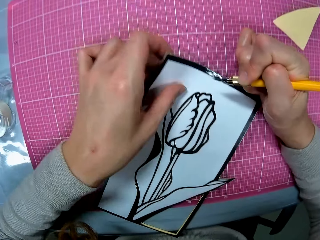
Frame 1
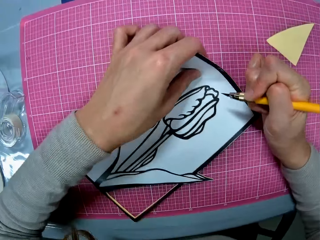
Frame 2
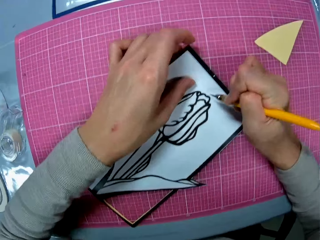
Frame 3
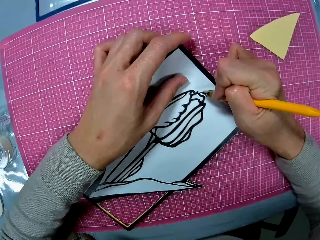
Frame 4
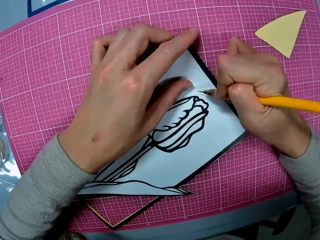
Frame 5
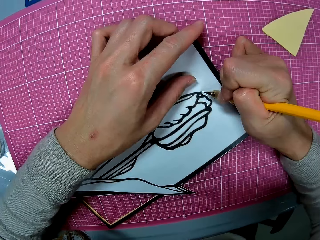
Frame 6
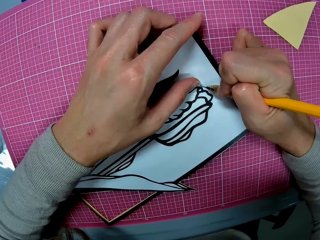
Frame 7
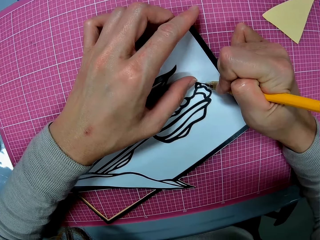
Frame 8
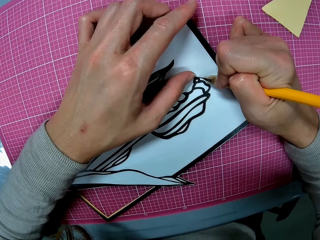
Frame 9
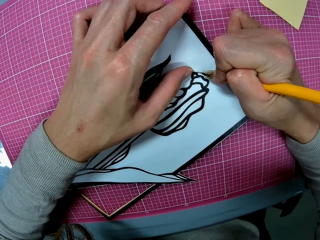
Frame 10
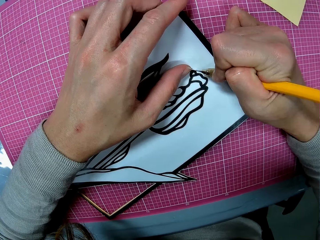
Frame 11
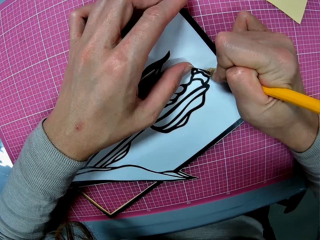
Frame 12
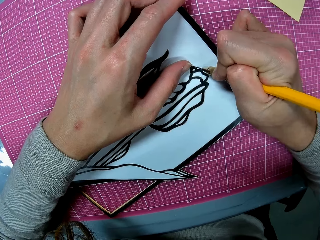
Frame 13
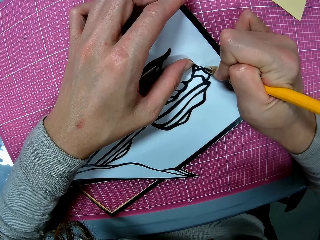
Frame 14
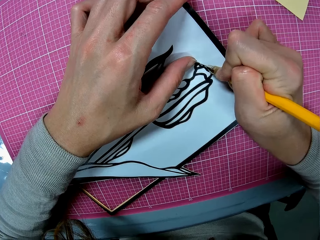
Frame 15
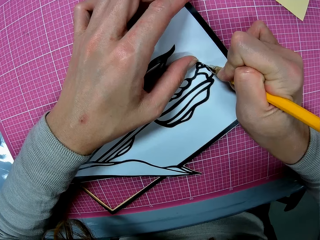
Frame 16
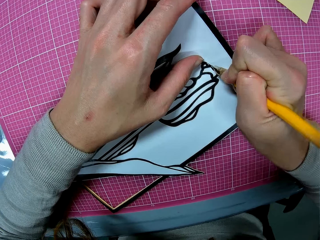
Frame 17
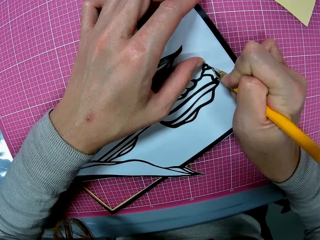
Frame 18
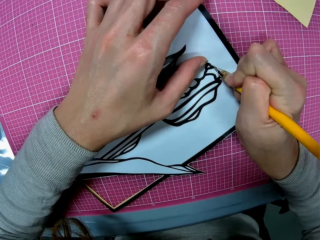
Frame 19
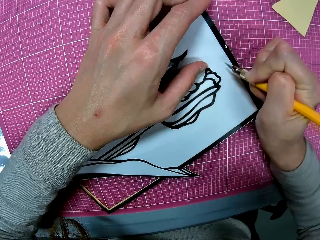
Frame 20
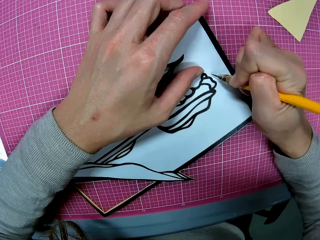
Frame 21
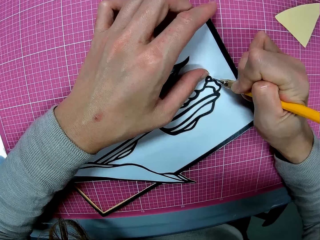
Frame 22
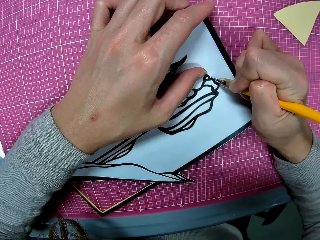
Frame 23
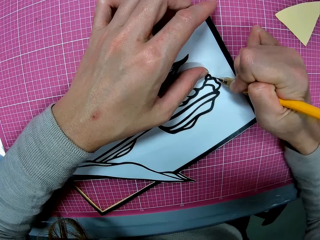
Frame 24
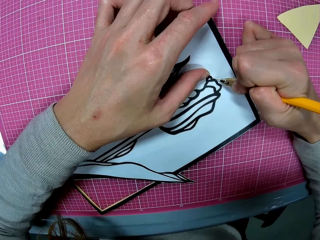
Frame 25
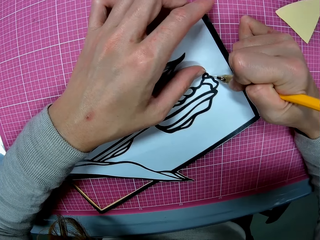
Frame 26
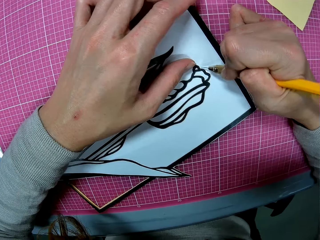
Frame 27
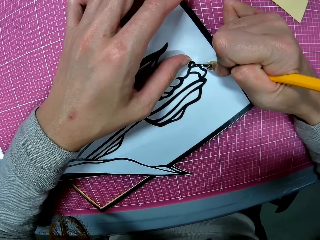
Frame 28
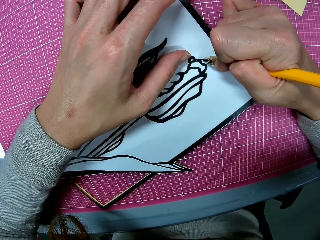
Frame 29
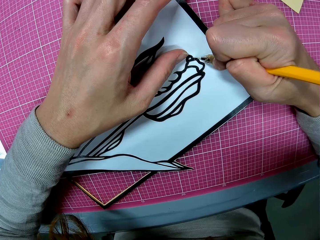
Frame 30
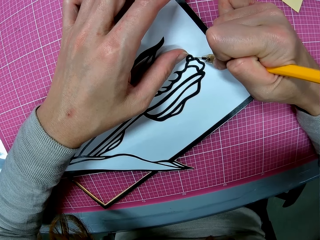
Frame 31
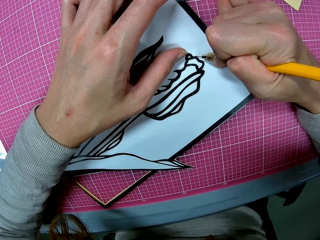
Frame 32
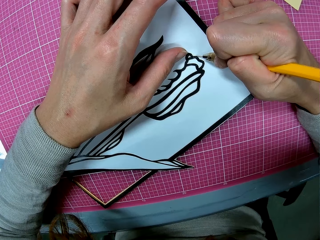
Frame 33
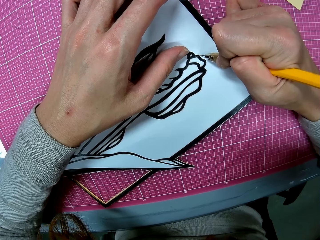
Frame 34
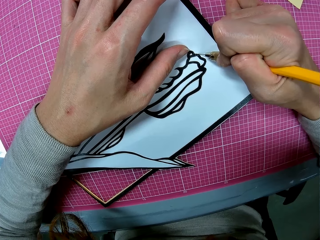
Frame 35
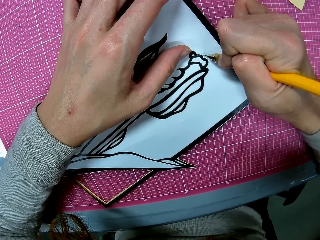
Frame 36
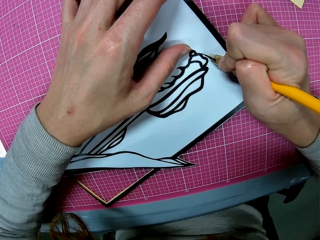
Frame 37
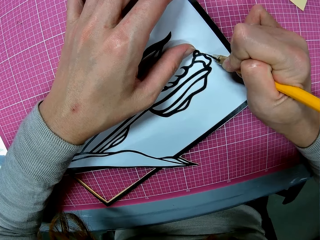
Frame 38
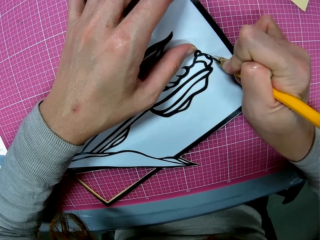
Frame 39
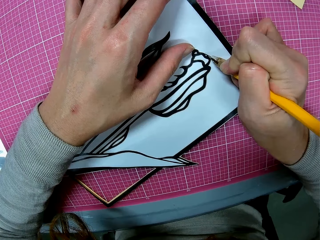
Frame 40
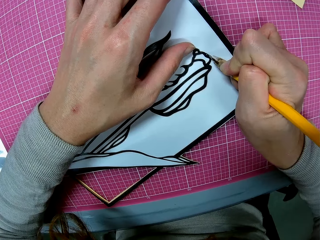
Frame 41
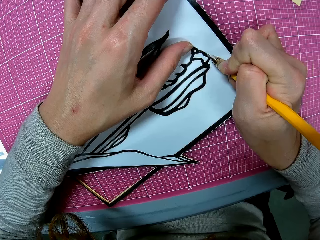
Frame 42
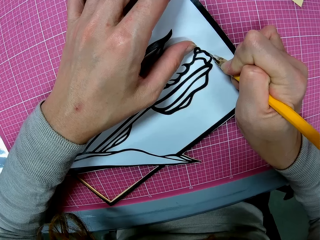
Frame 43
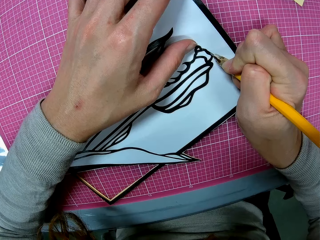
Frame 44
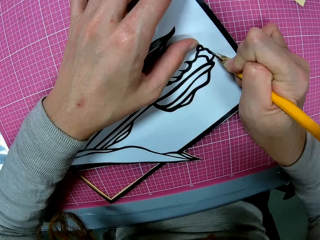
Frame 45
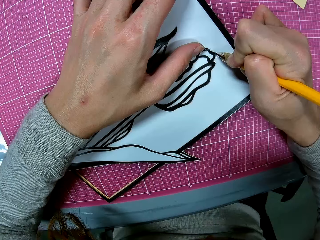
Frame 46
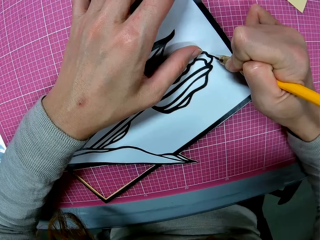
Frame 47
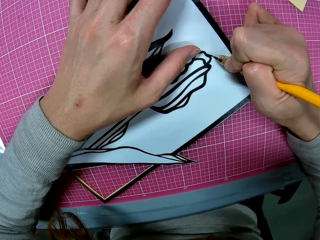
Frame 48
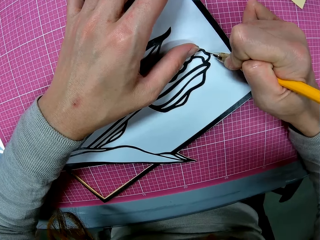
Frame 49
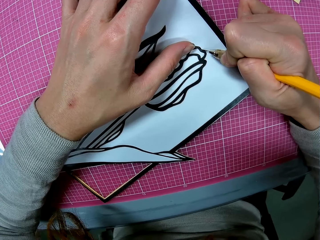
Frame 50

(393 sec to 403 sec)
The camera wearer turns the flower drawing. They cut the edges of the flower drawing with the light craft knife.

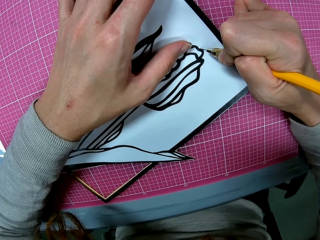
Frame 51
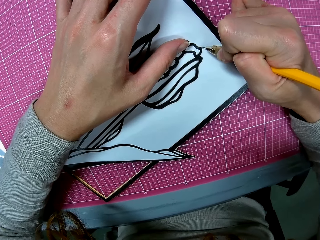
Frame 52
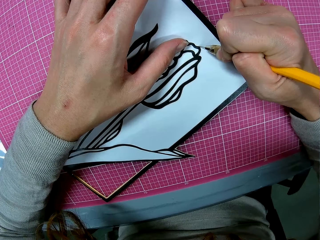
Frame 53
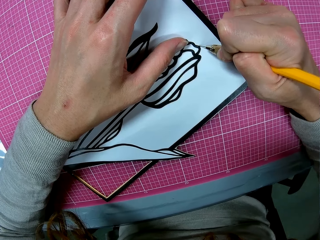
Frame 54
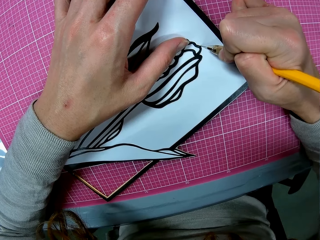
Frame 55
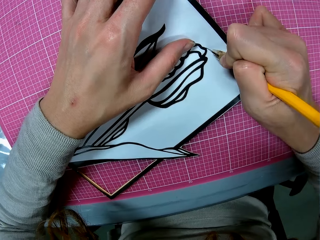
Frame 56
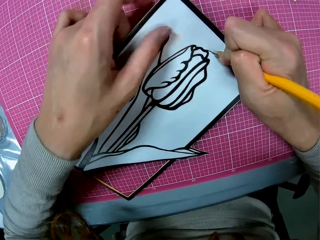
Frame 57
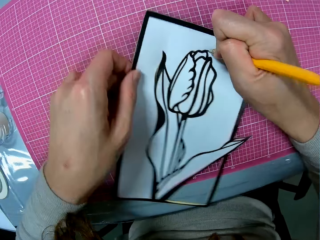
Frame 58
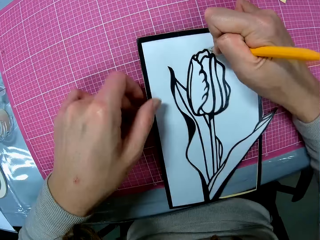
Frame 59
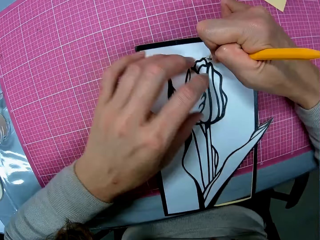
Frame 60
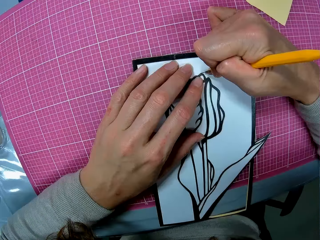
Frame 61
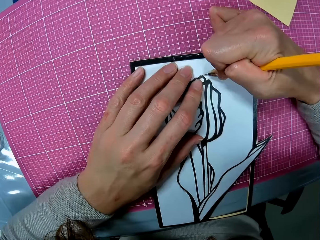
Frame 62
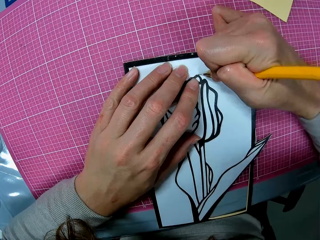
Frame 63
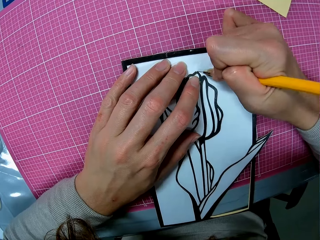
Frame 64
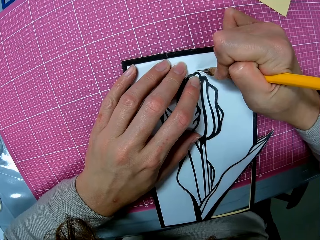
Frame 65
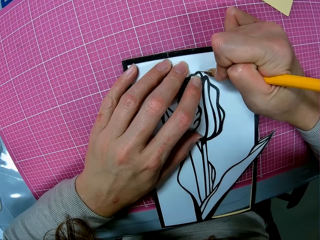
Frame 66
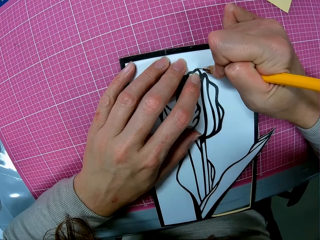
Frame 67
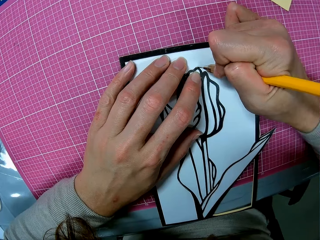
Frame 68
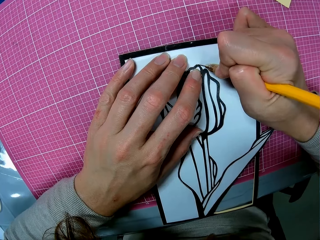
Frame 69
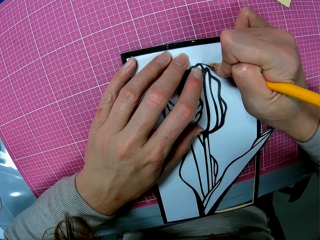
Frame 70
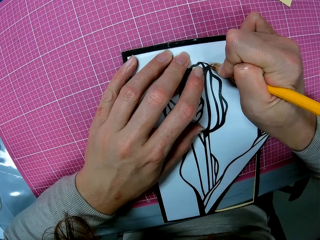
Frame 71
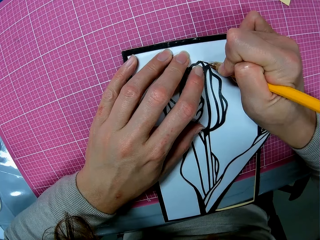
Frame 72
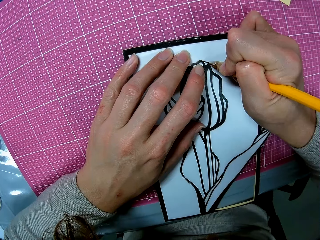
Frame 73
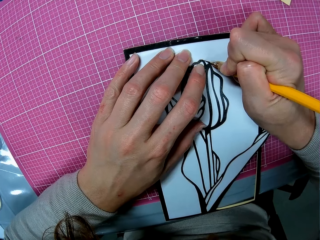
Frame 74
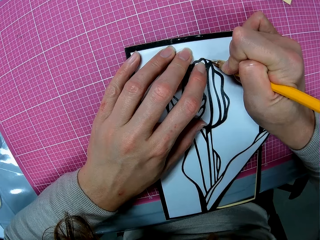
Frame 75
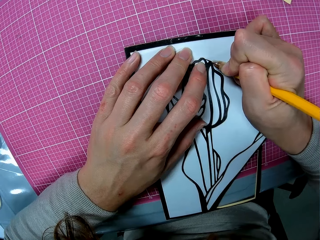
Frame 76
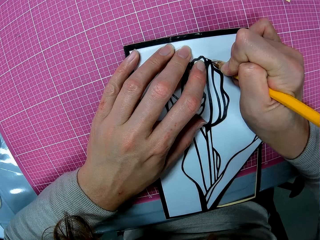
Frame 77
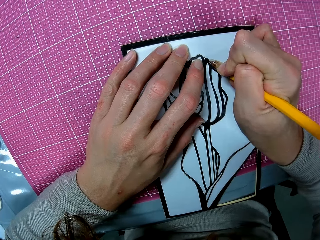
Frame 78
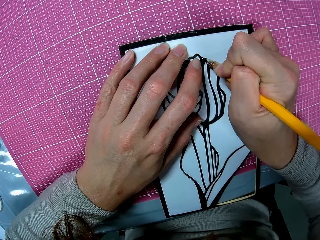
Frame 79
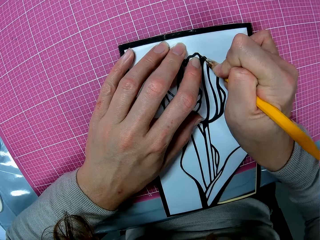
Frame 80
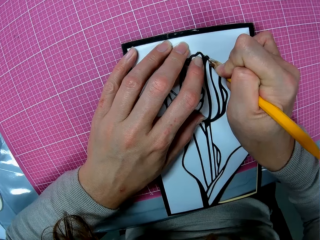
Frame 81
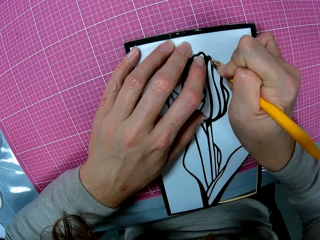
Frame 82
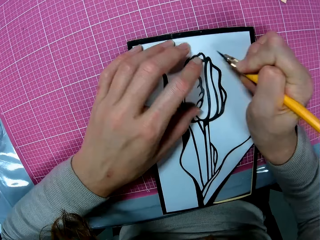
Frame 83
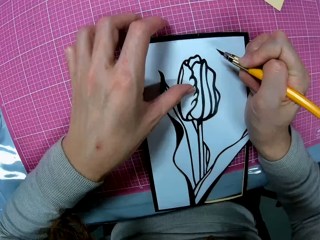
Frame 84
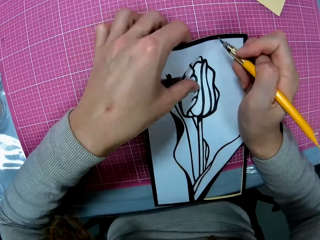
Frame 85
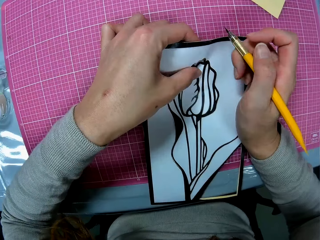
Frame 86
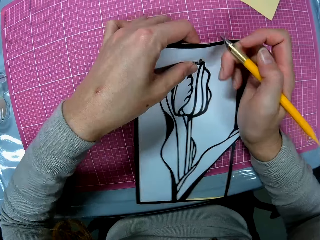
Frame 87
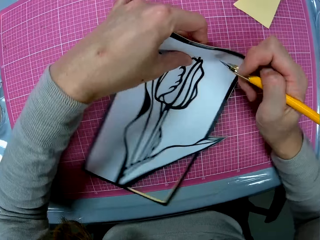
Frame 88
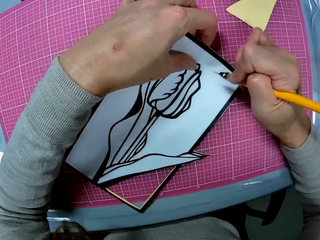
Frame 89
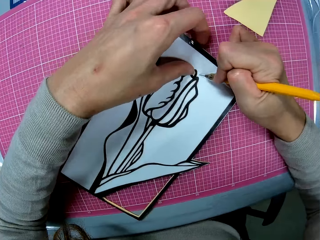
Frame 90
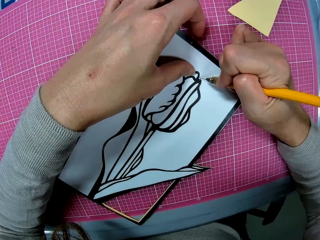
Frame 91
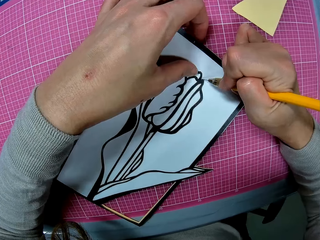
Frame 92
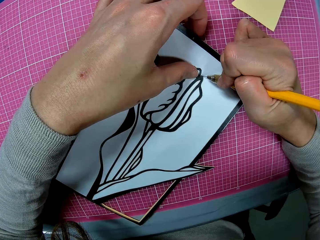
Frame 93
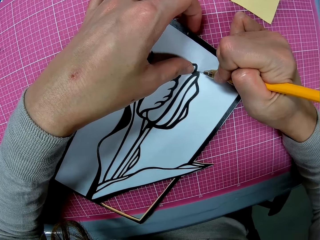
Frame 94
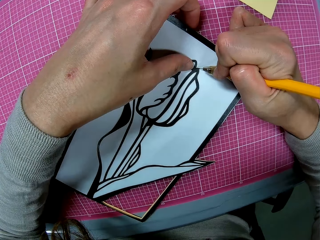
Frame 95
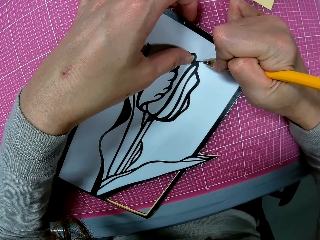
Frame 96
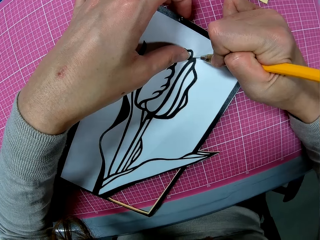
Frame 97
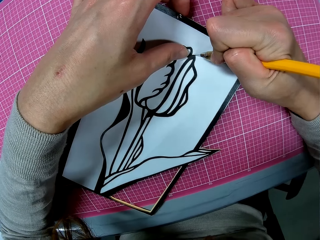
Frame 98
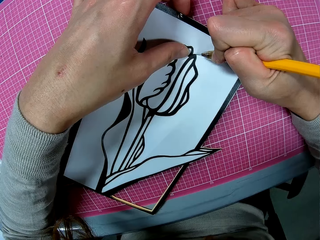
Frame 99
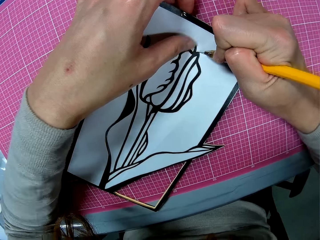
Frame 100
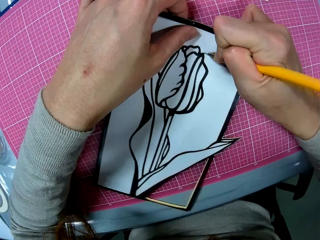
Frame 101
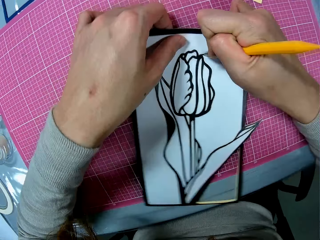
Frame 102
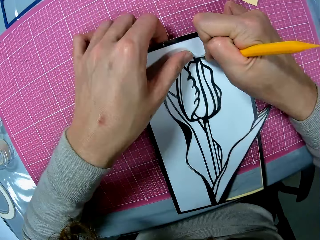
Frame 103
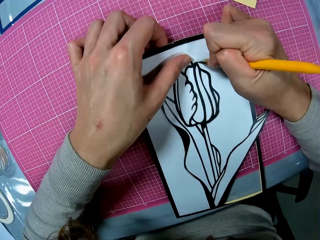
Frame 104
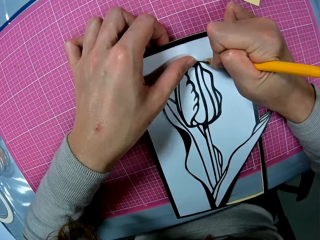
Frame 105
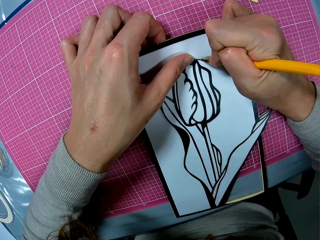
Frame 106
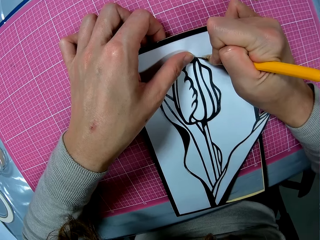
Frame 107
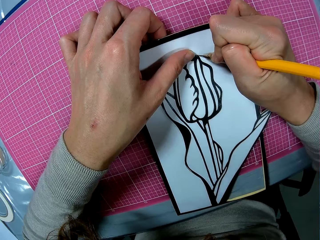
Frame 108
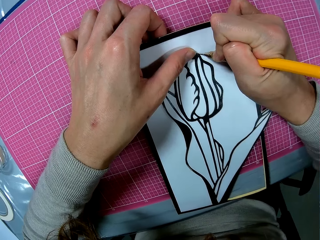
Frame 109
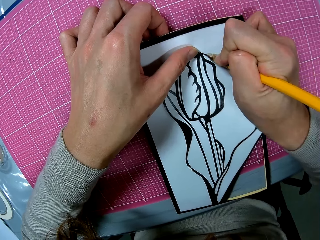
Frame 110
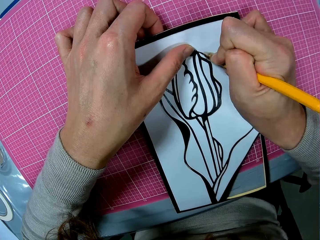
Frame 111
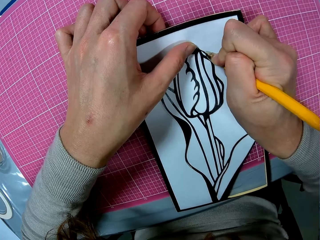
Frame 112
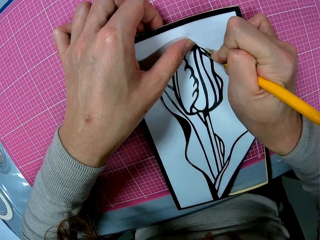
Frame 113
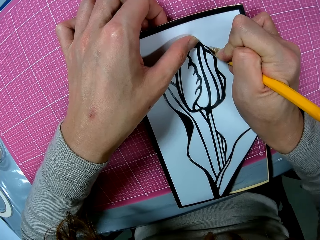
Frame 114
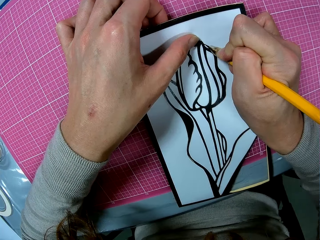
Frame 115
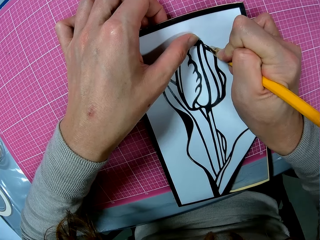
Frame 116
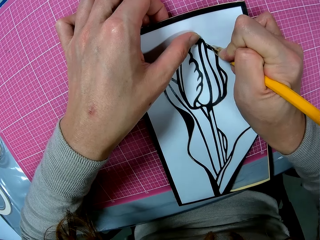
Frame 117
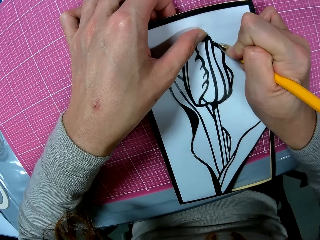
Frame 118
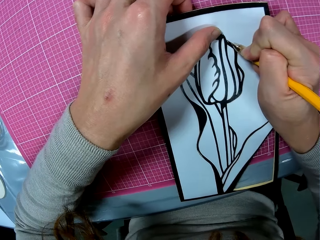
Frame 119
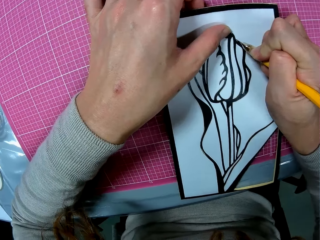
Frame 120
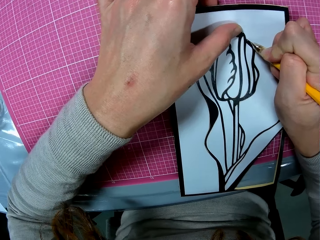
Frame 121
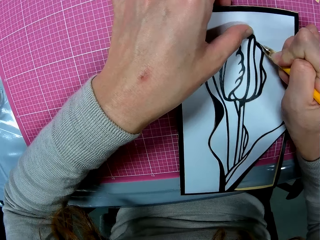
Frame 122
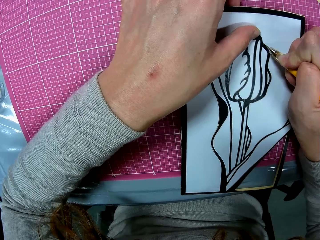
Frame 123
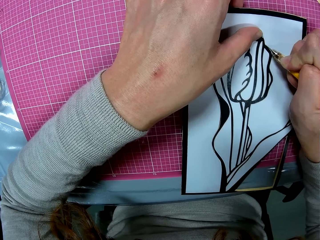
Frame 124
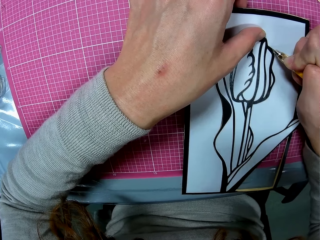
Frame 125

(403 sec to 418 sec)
The camera wearer turns the flower drawing. She places a hand on the flower drawing. She cuts the edges of the flower drawing with the light craft knife. She holds the light craft knife and turns the flower drawing. She adjusts the papercraft with her left hand. She cuts out the flower print on the papercraft with the light craft knife in her right hand. She turns the flower drawing.
